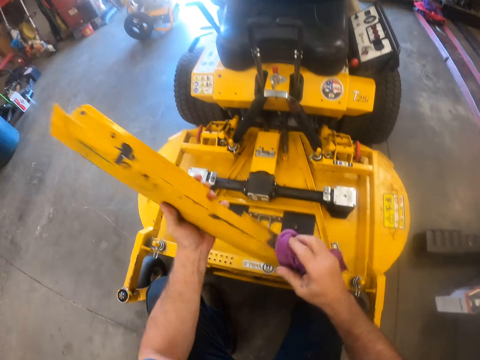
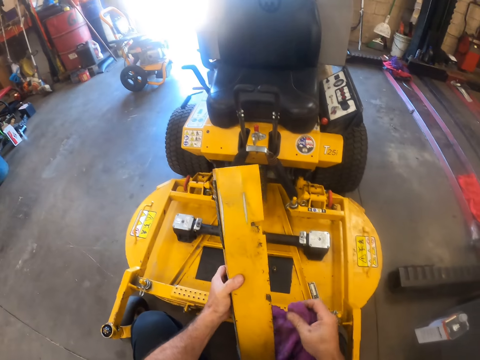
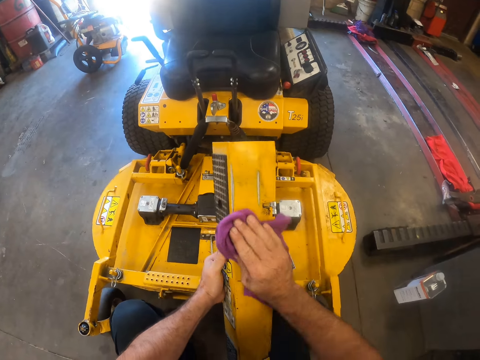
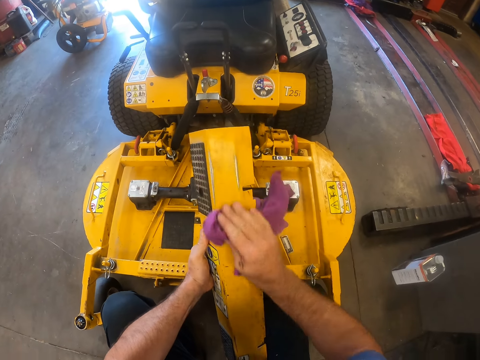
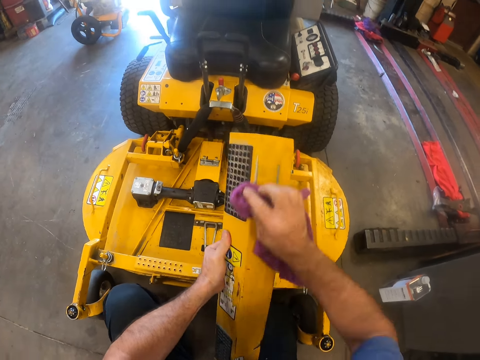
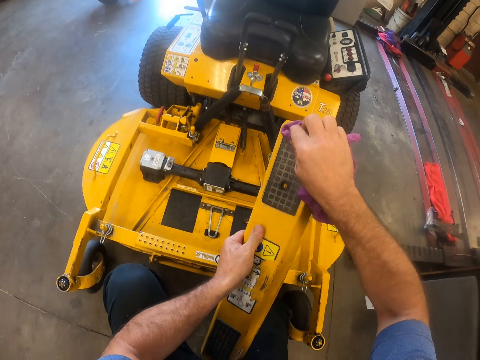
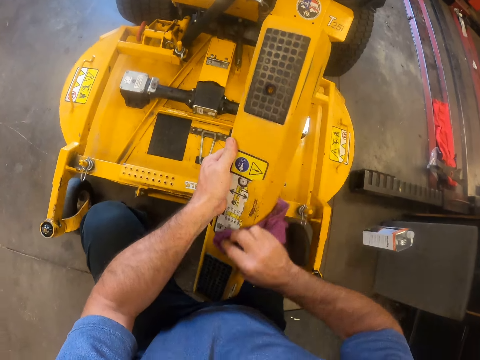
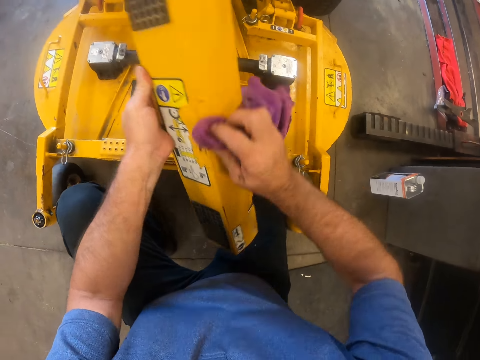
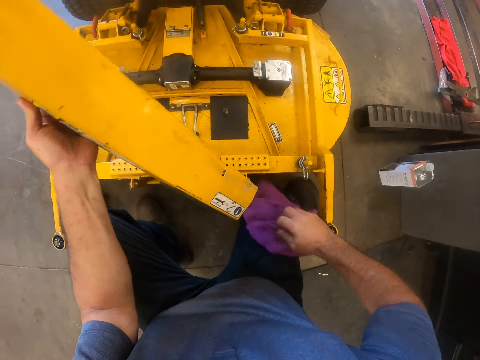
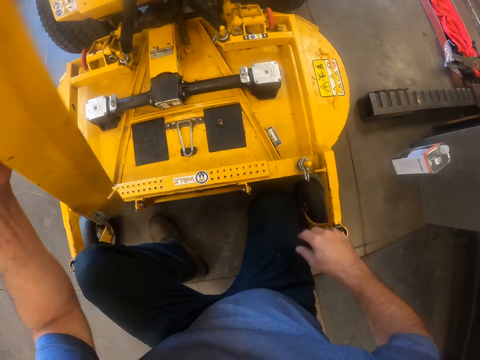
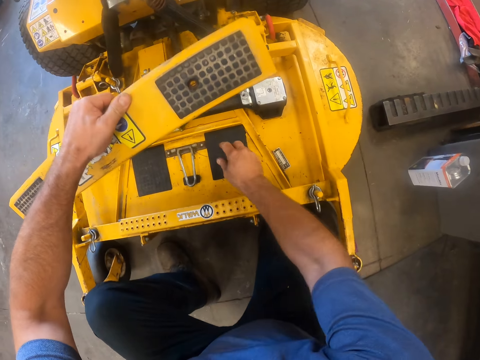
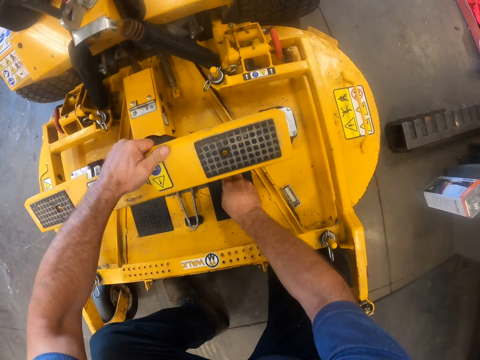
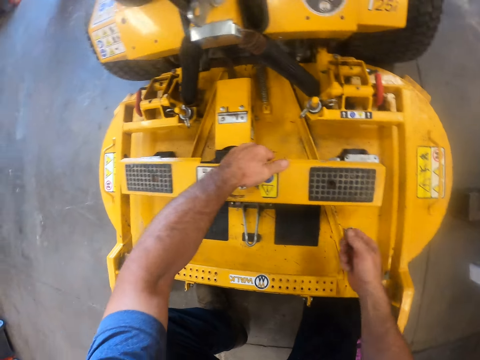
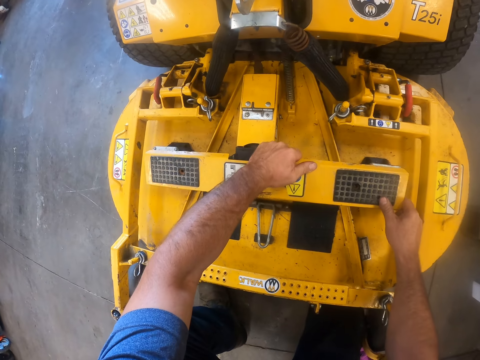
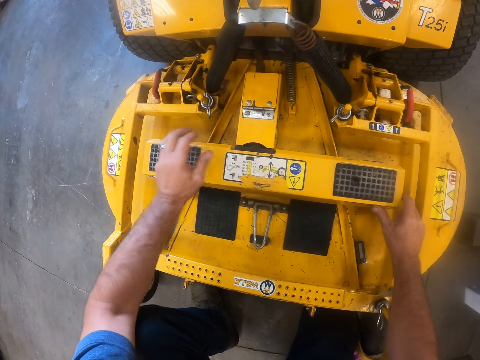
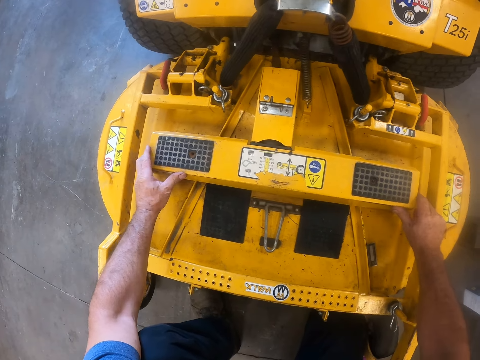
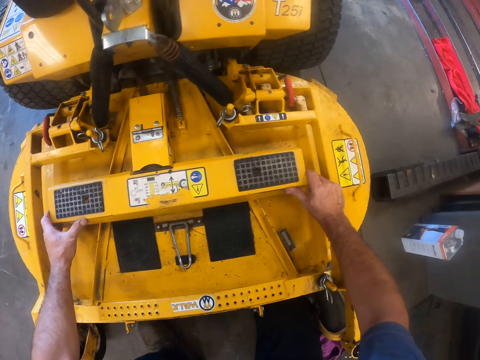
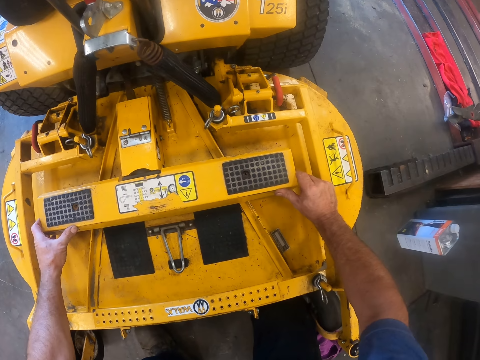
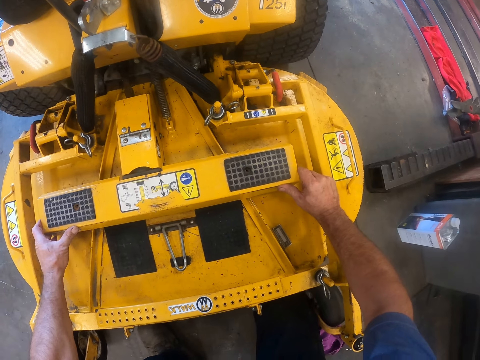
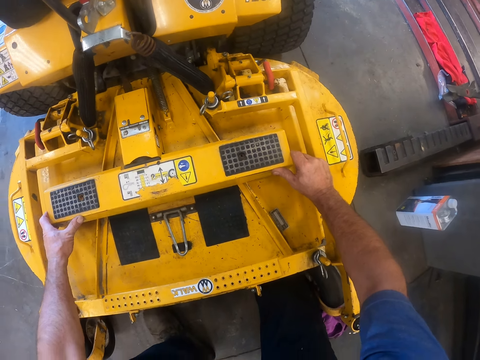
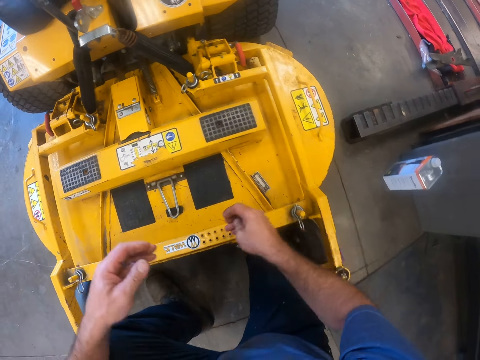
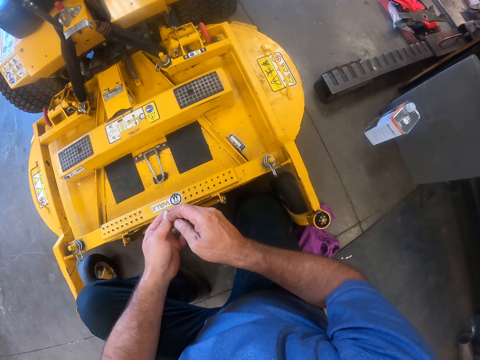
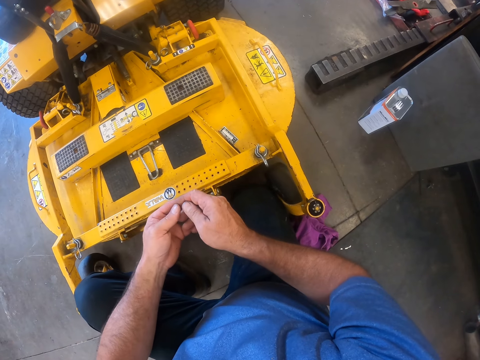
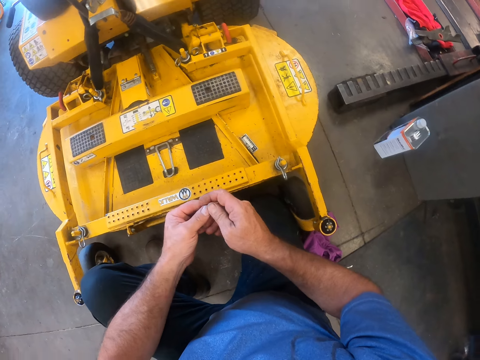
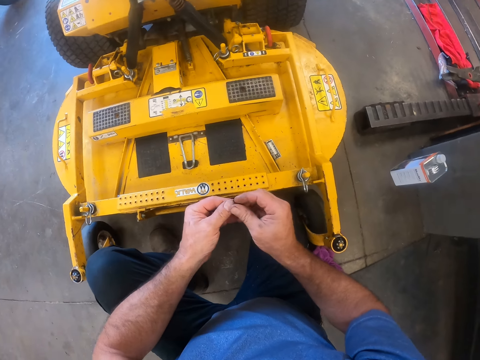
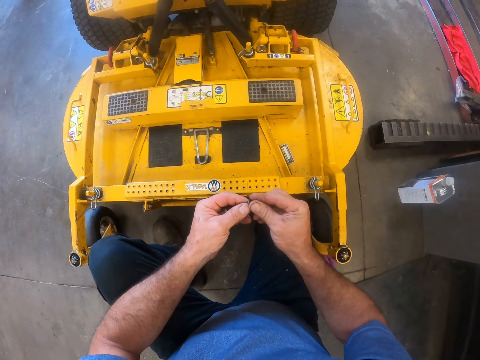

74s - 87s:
The camera wearer drops a piece of cloth. He picks the screw from the lawn tractor with his right hand. He places the round pipe and flange cover on the round pipe and flange of the lawn tractor with both hands. He turns the screws on his hand.

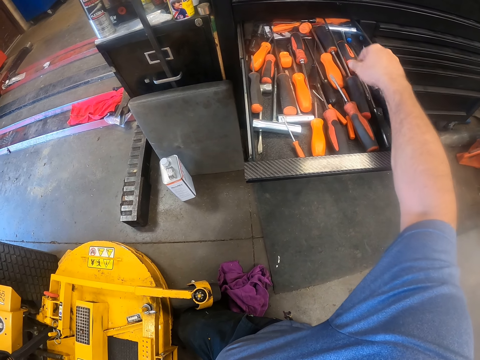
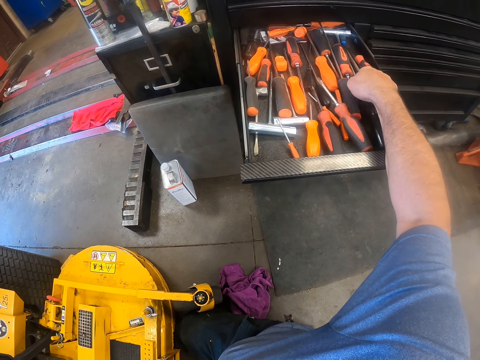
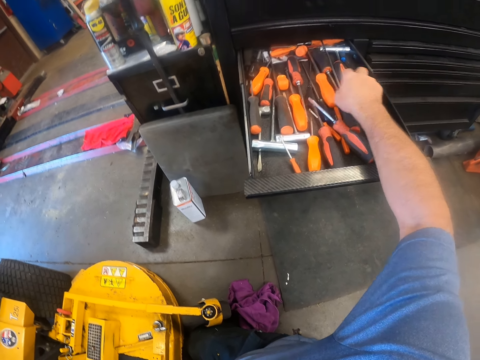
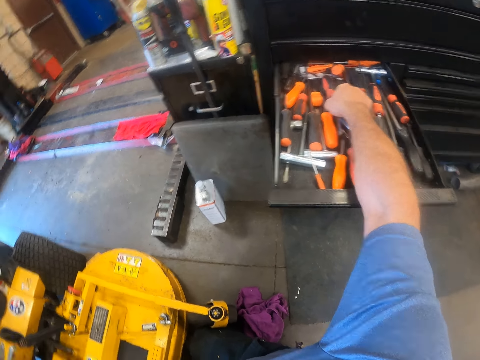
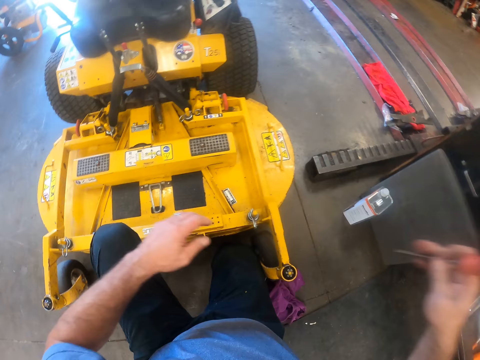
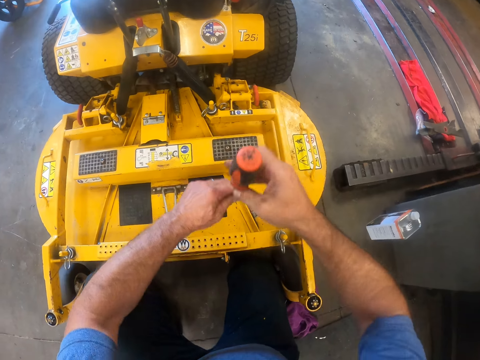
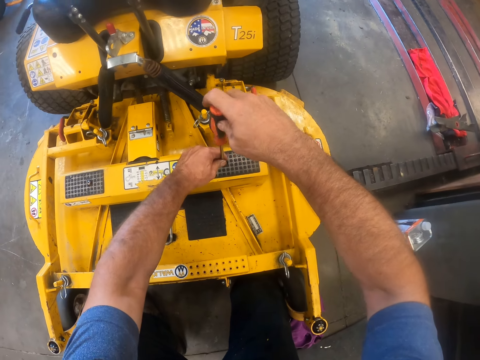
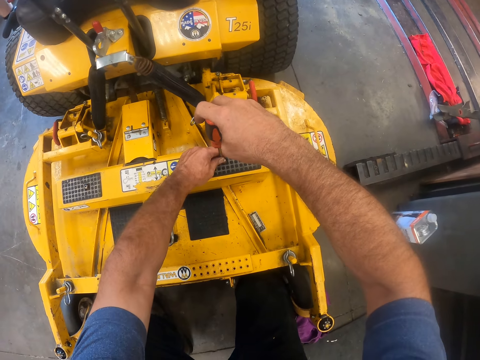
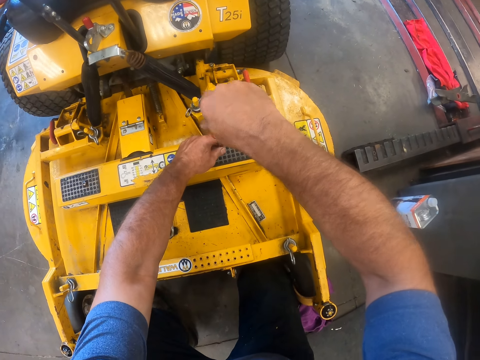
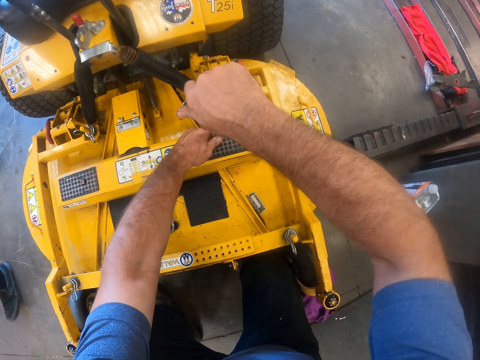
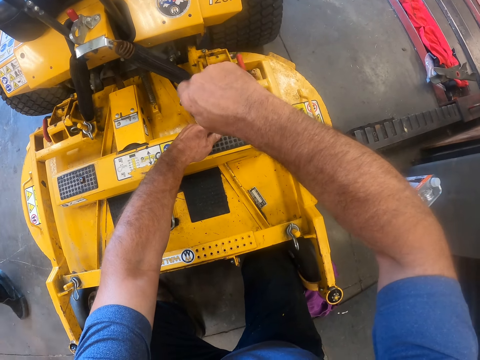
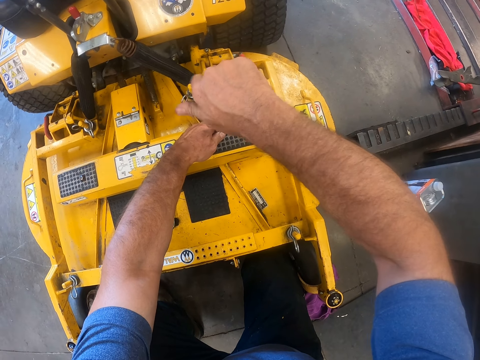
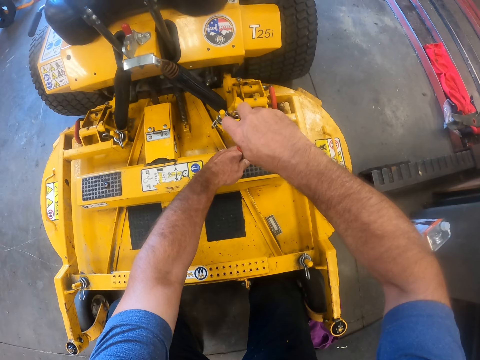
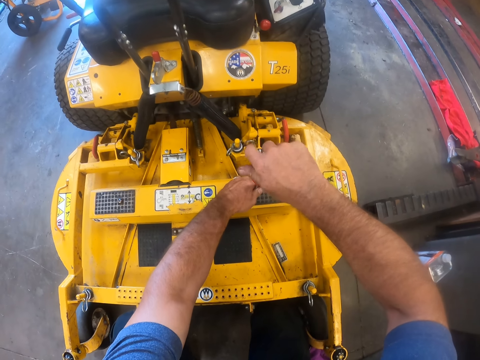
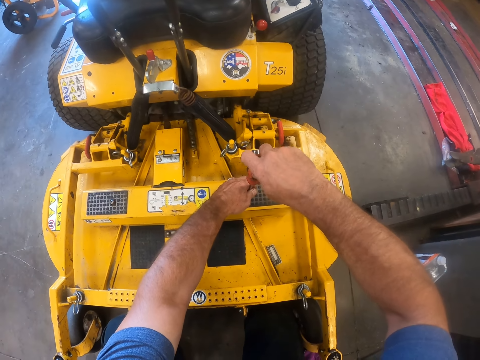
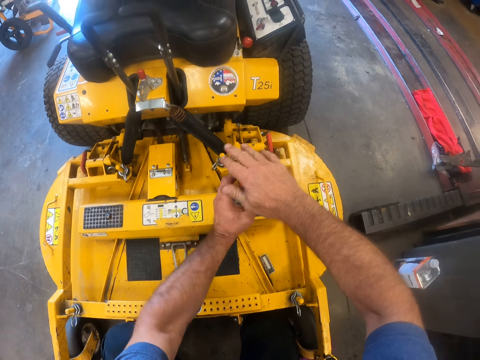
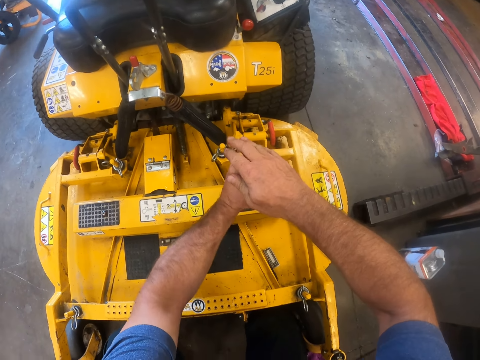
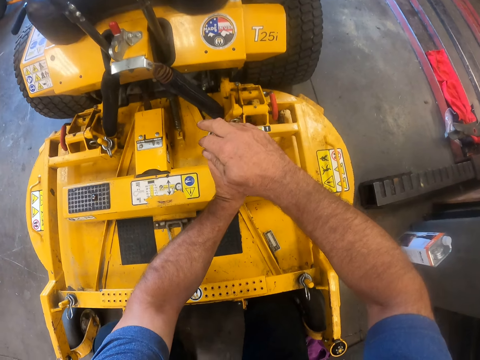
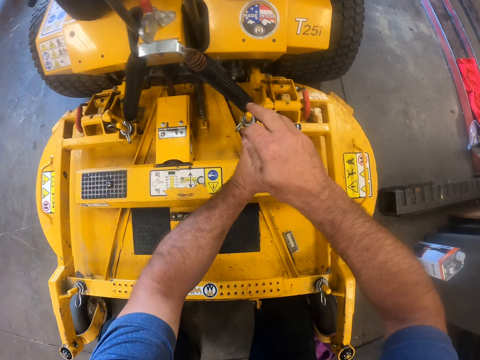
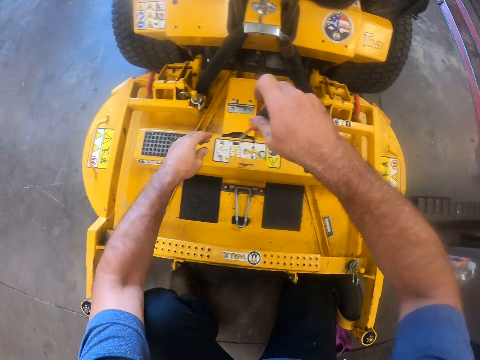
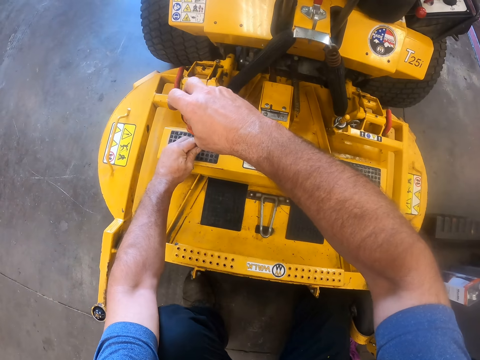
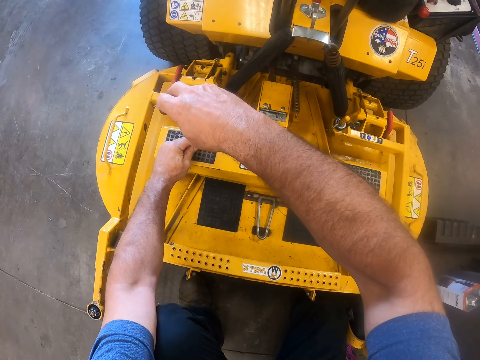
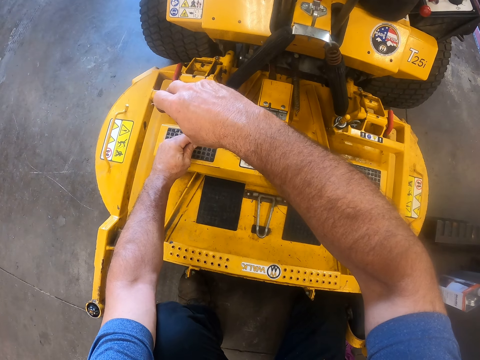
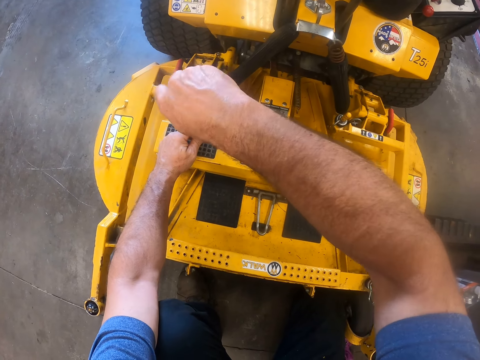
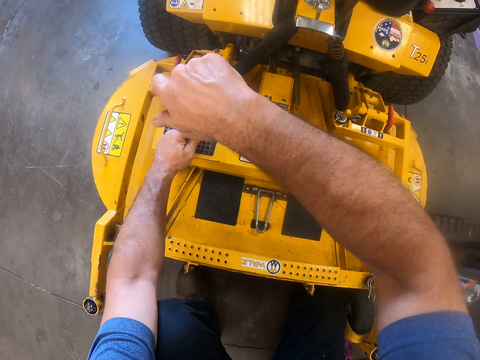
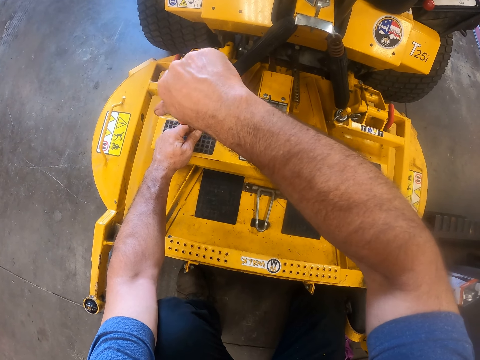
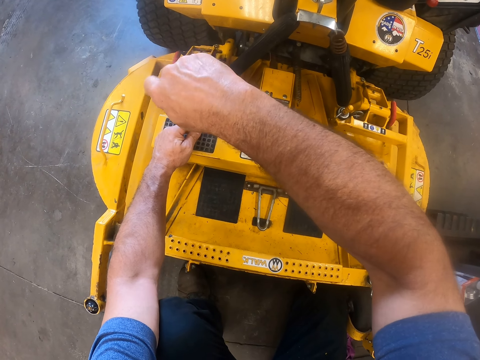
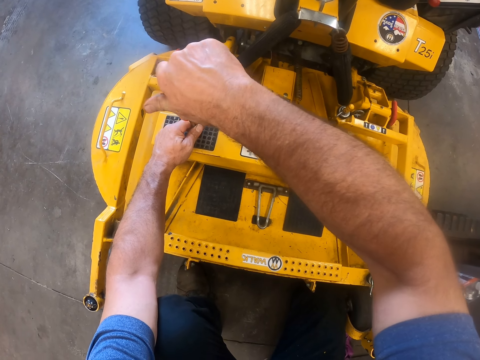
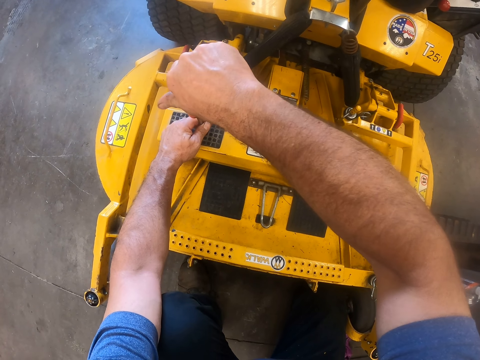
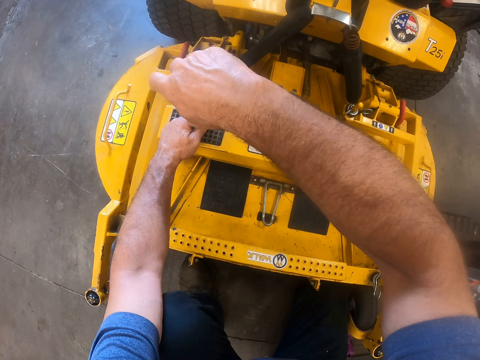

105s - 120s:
The camera wearer picks a screwdriver from the drawer with his right hand. He holds the screwdriver with both hands. He tightens the screws with the screwdriver with both hands. He tightens the screw again.
